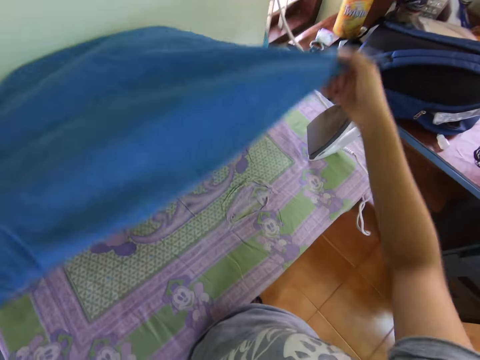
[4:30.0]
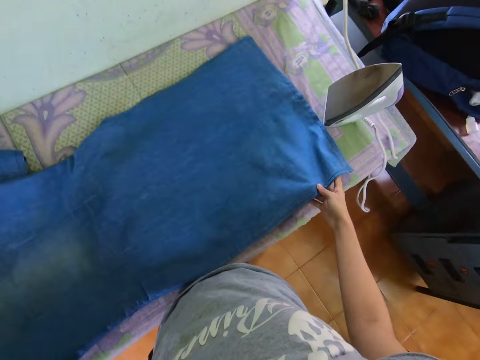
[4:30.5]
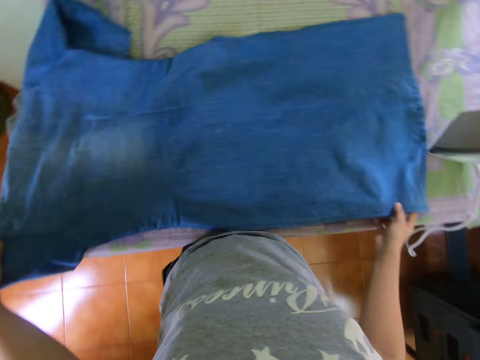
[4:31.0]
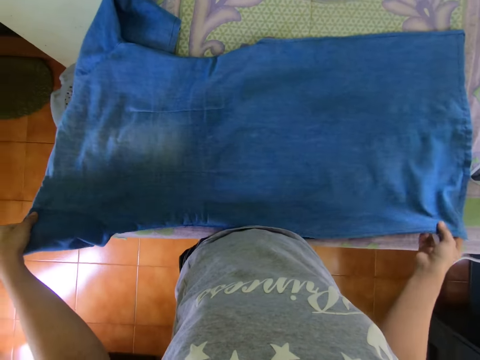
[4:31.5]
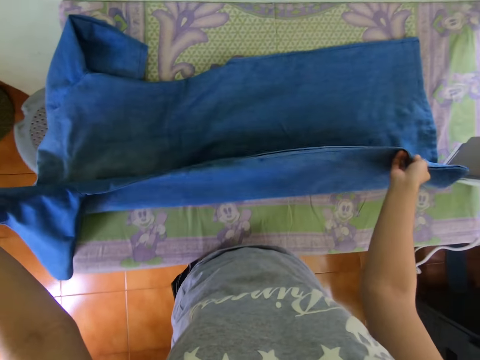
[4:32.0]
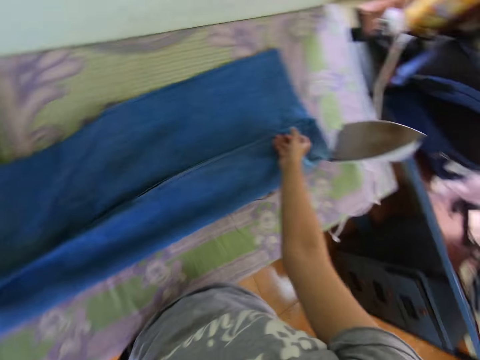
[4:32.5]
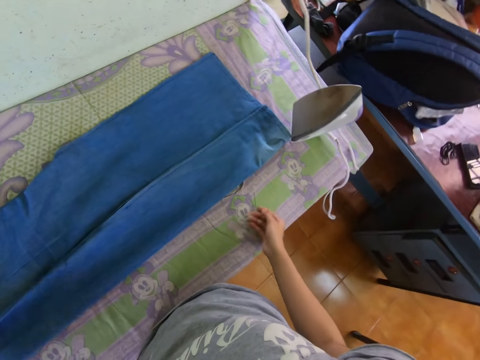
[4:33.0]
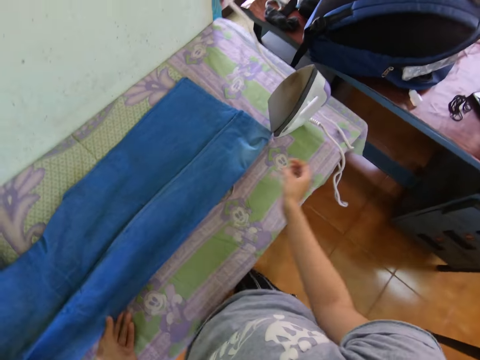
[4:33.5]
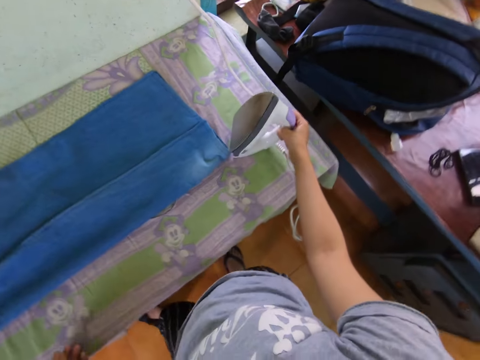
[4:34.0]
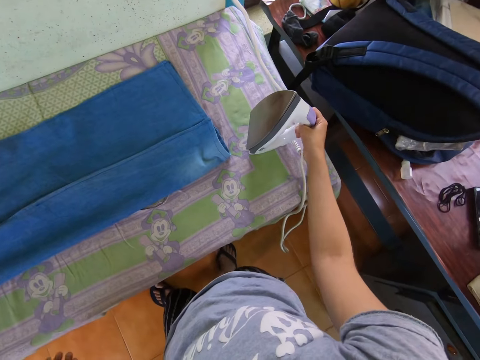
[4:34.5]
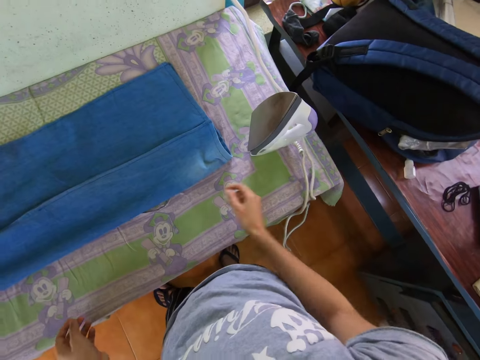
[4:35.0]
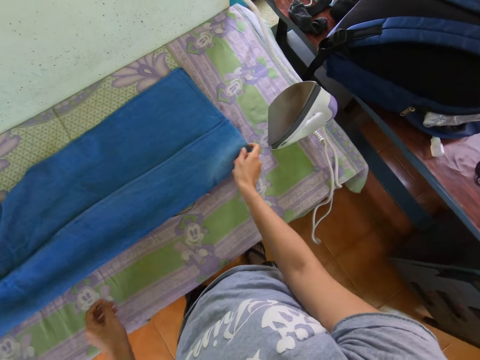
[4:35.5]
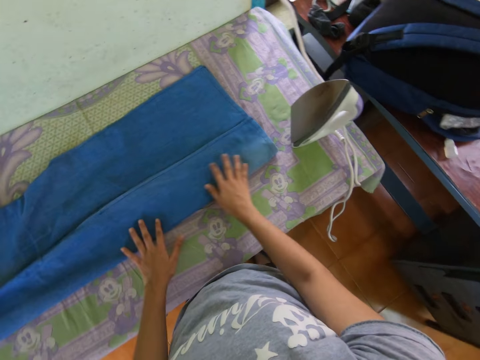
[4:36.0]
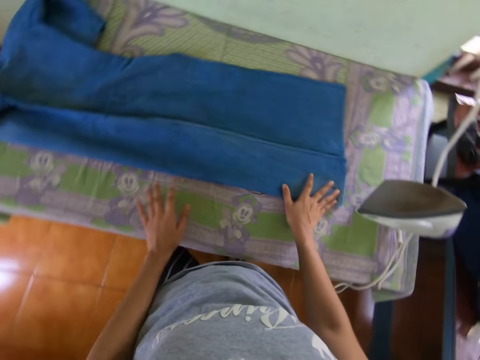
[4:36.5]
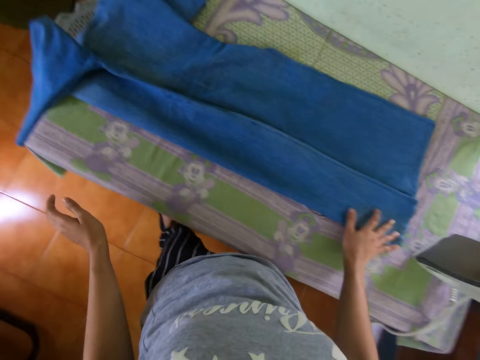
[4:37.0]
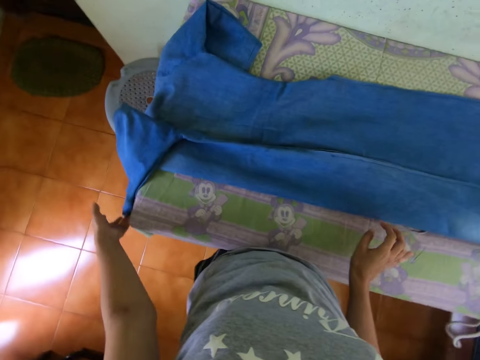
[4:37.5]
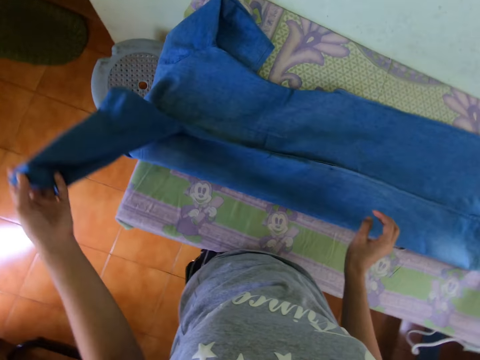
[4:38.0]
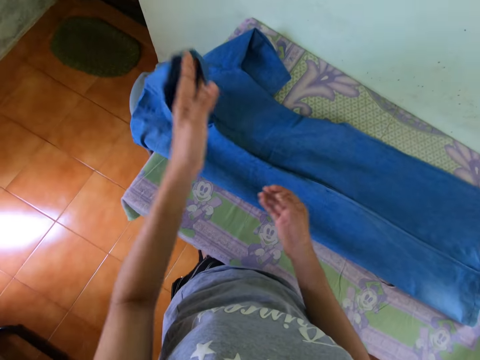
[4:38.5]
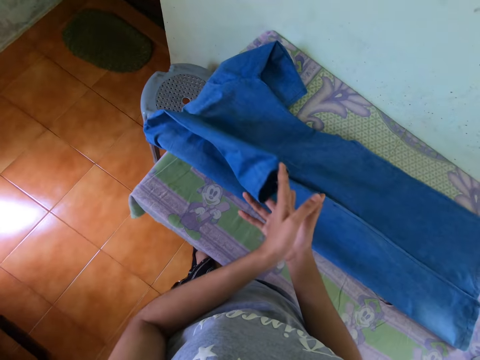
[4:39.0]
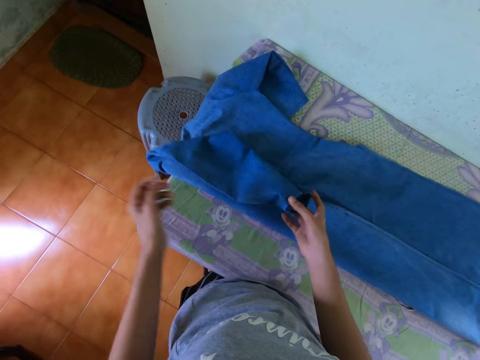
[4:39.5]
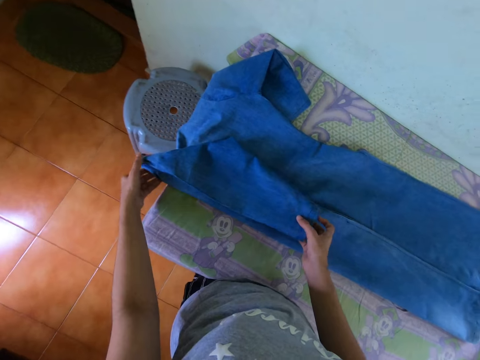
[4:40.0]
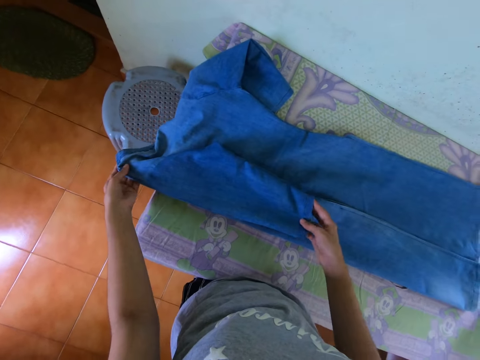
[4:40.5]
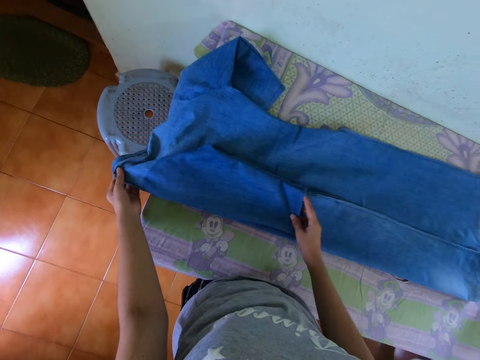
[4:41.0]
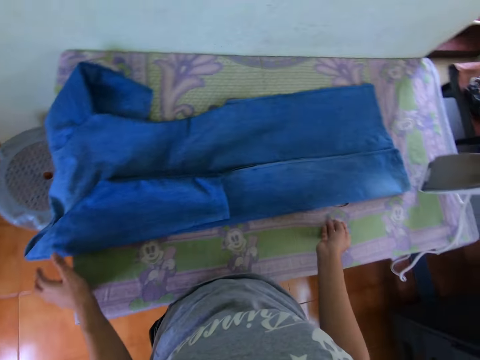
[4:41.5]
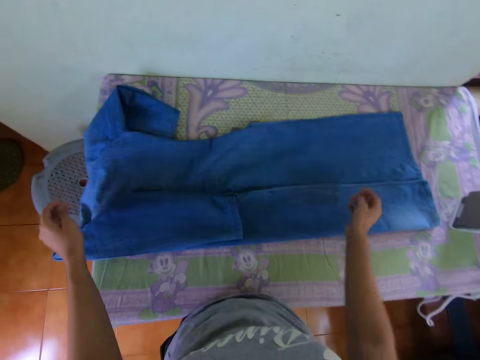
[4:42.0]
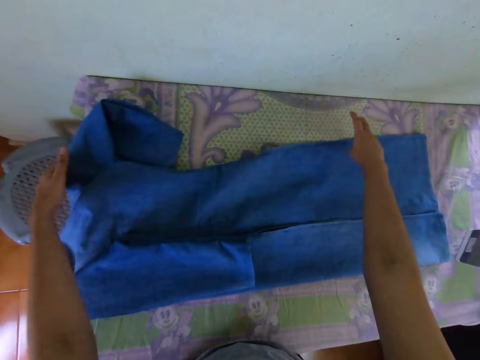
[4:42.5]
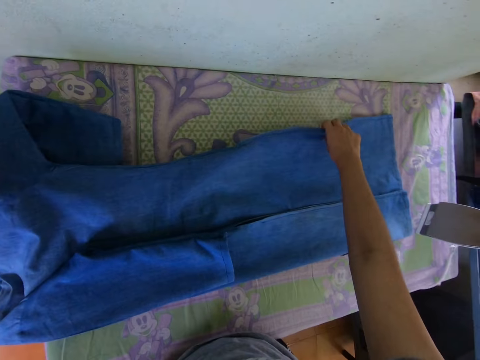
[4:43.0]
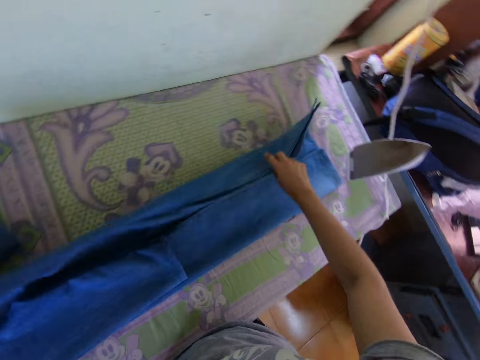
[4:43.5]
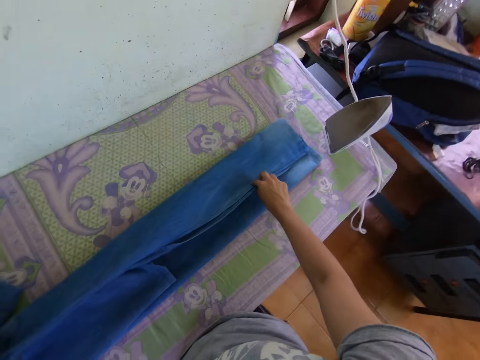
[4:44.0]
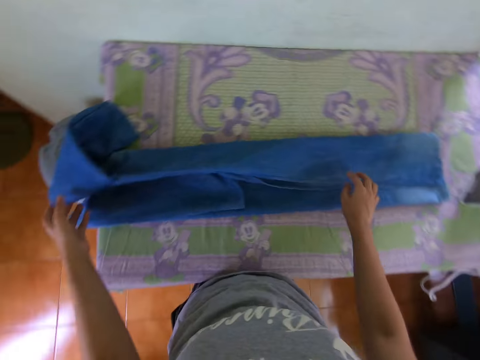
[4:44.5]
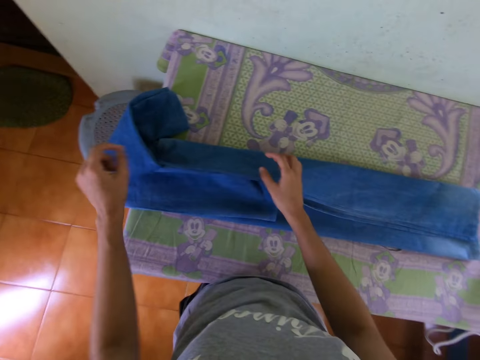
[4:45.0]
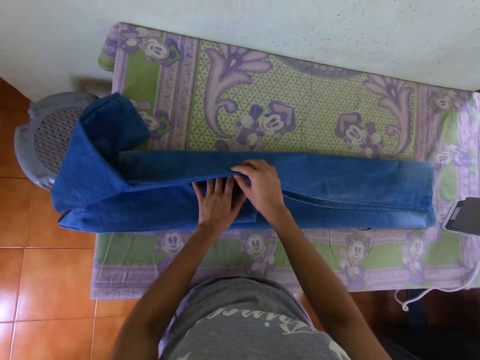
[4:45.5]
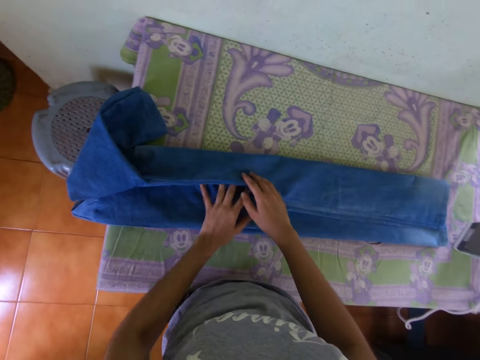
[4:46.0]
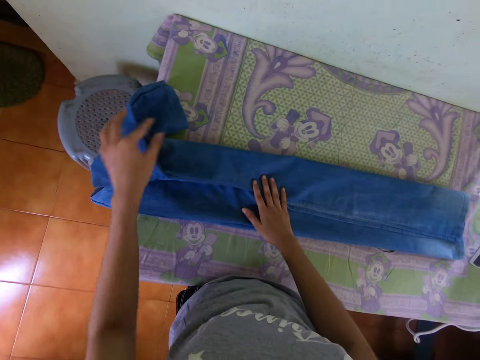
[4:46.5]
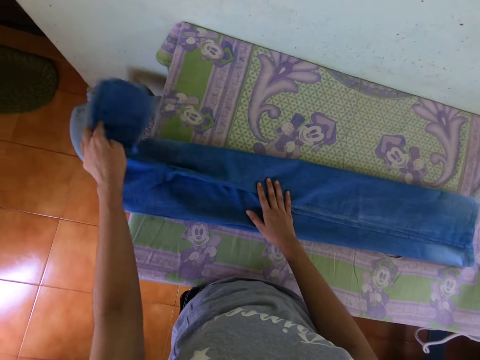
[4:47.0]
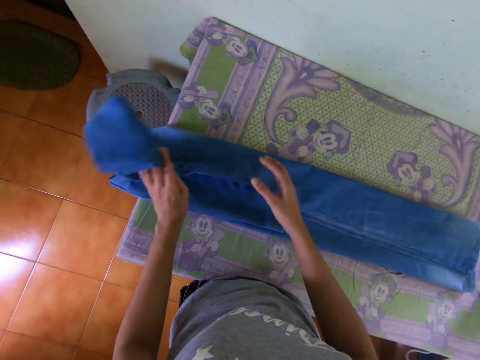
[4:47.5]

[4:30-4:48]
The camera wearer folds the shirt with both hands. They lift the cloth. They hold the electric iron with the right hand. They fold the cloth. They look at the shirt on the table. They hold the shirt sleeve with the left hand. They fold the shirt sleeve with both hands. They fold the shirt with both hands.

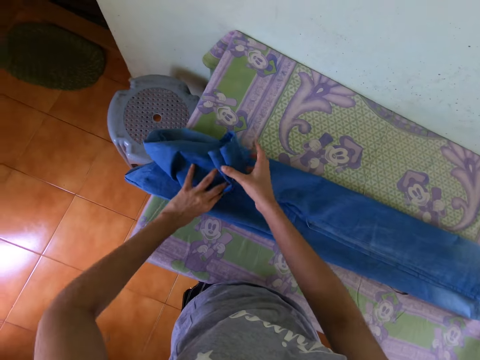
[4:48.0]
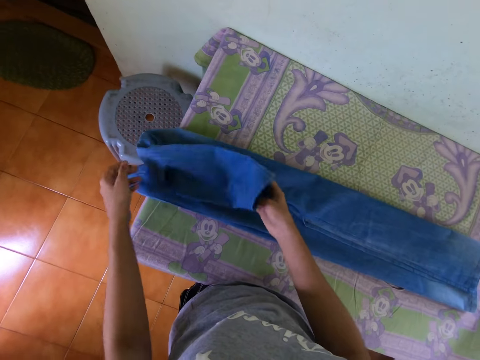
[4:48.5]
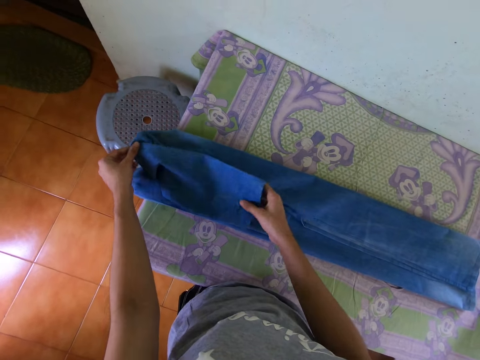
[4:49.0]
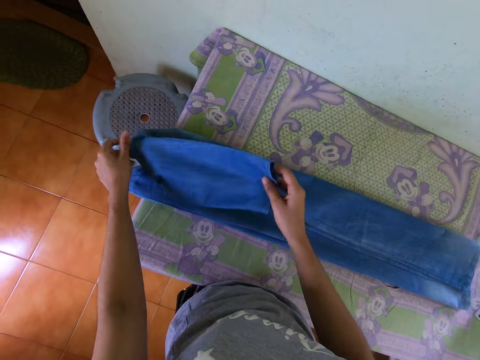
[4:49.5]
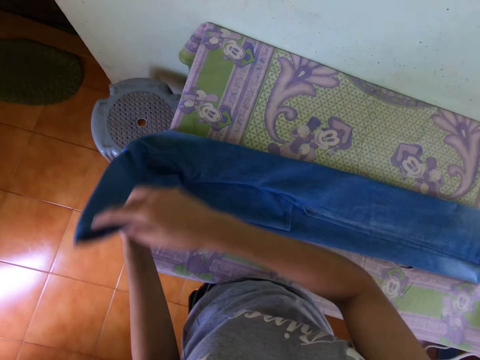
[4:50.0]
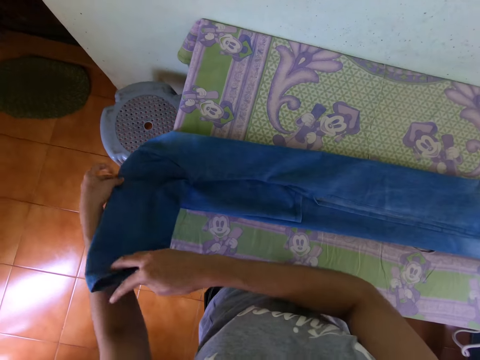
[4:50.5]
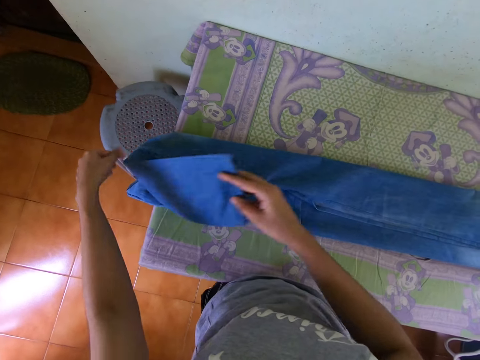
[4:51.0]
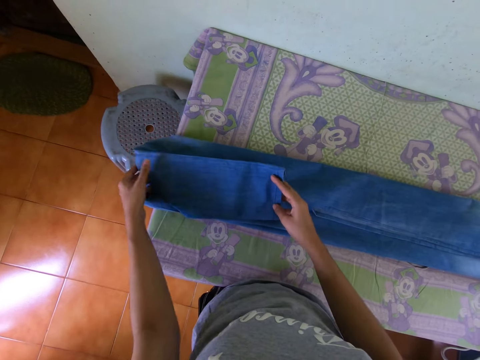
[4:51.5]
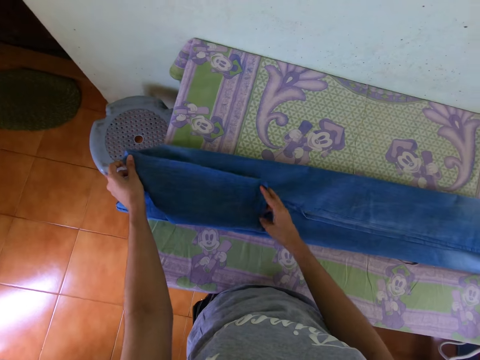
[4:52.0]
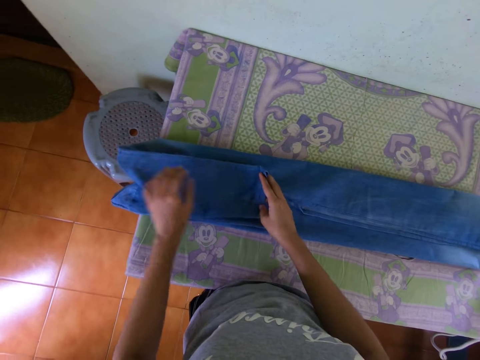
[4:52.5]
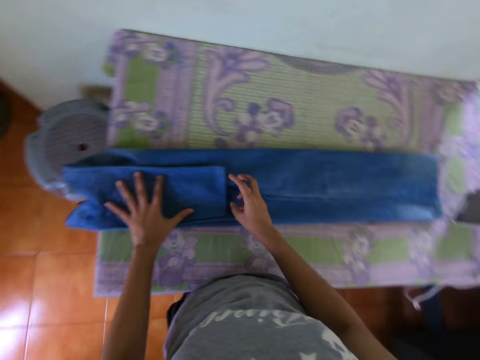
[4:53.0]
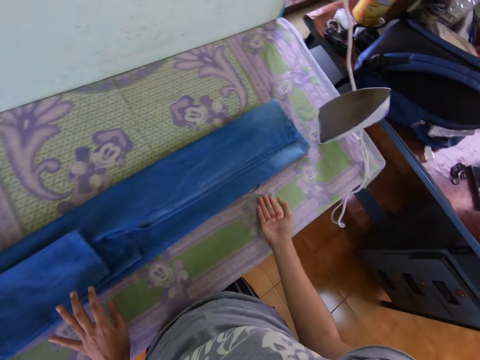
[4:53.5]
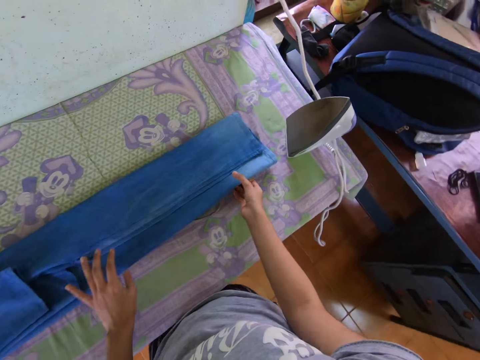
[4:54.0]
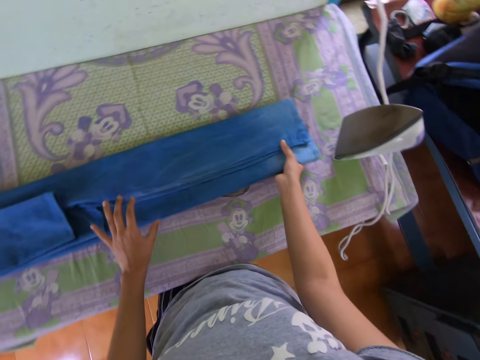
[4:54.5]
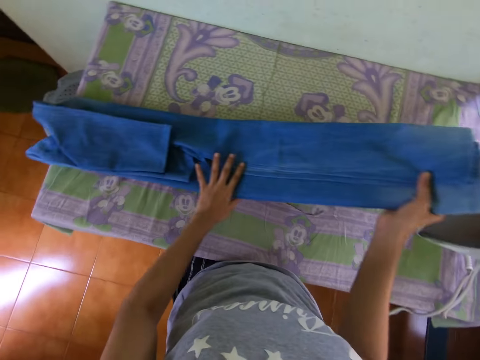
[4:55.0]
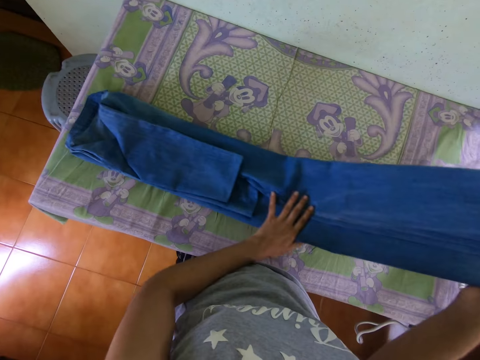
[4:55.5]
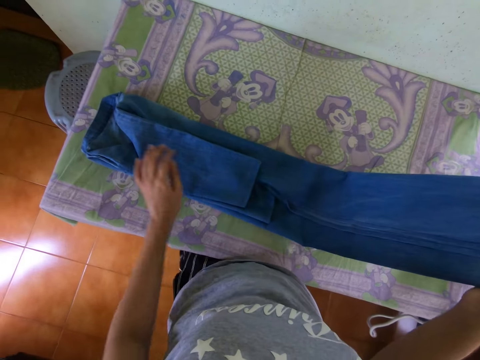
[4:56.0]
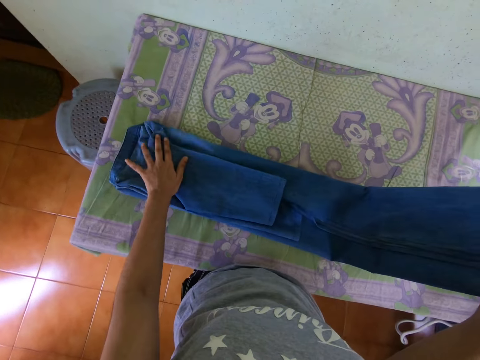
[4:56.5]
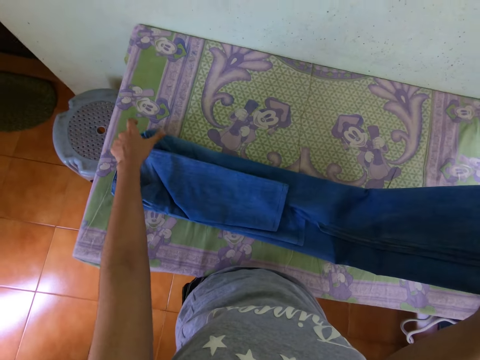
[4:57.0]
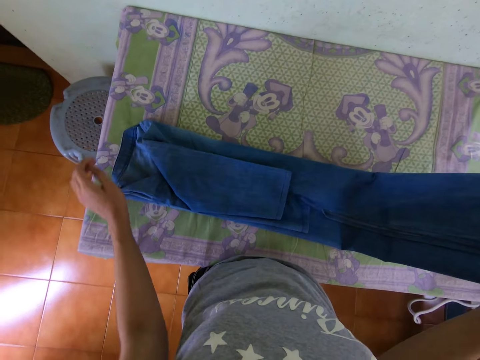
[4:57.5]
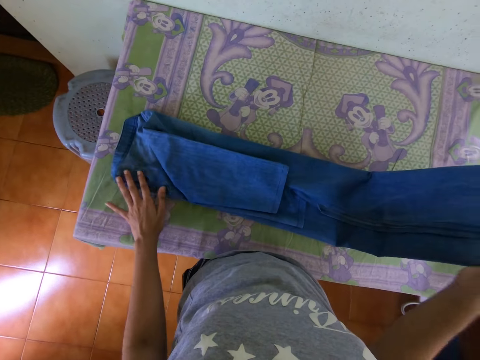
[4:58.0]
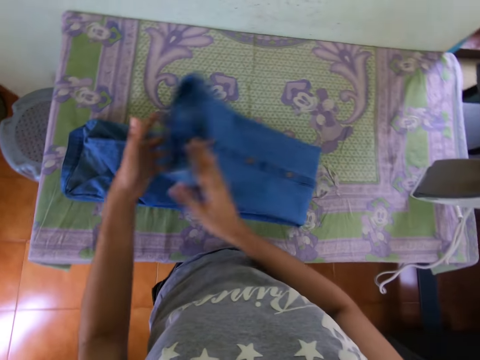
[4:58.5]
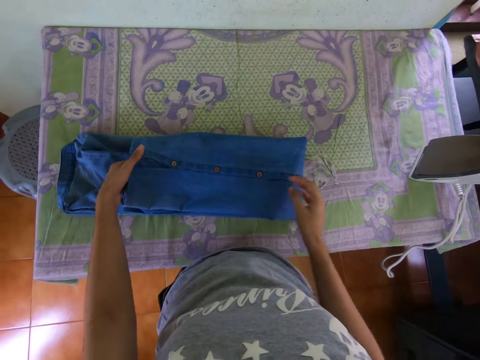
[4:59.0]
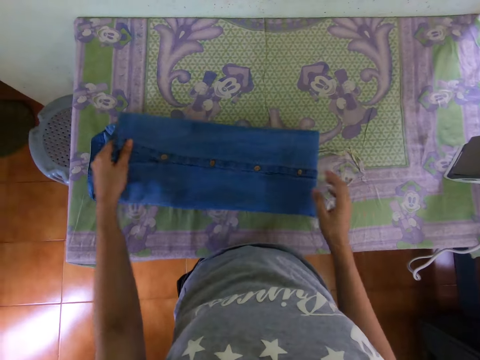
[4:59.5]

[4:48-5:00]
The camera wearer folds the cloth and adjusts the cloth.
